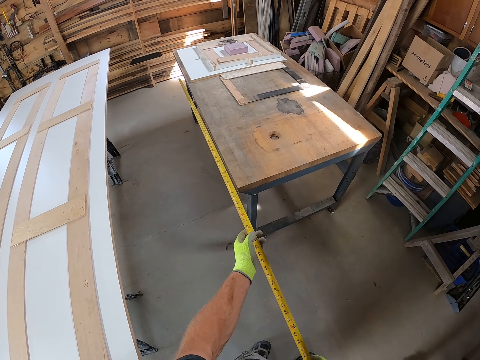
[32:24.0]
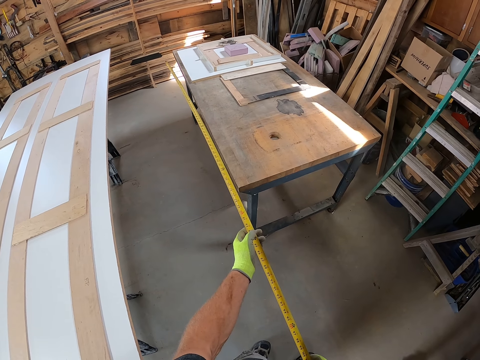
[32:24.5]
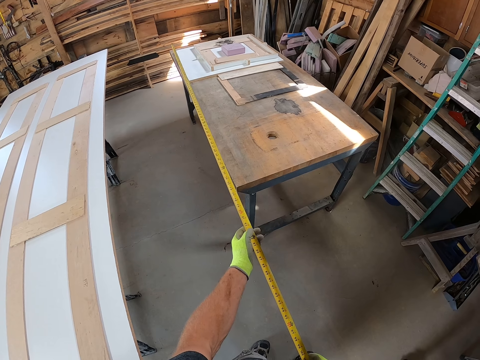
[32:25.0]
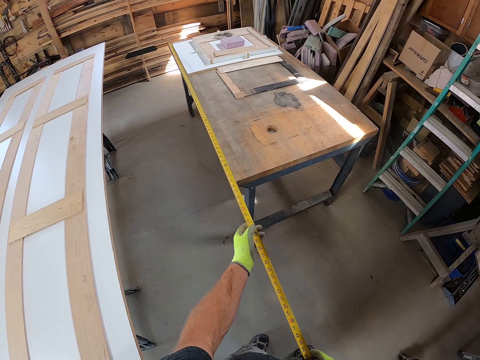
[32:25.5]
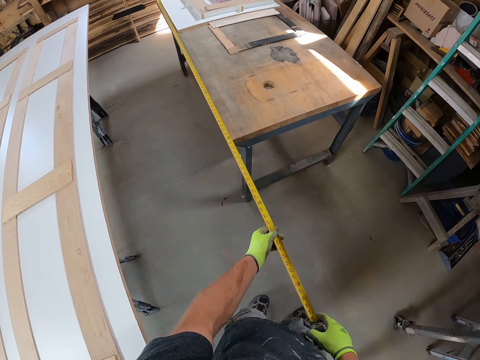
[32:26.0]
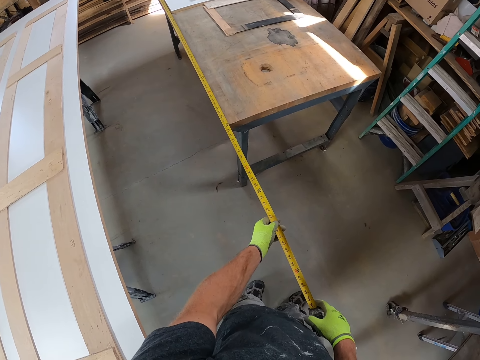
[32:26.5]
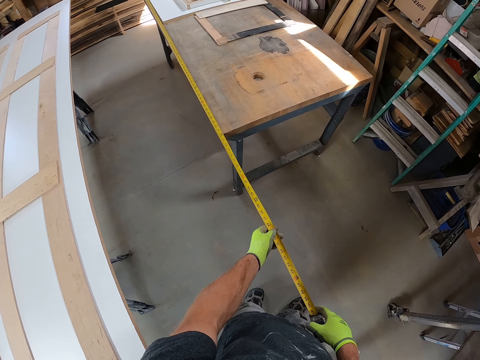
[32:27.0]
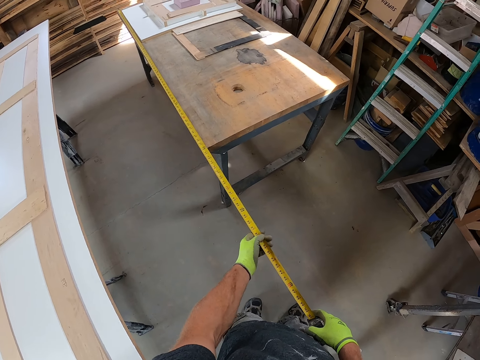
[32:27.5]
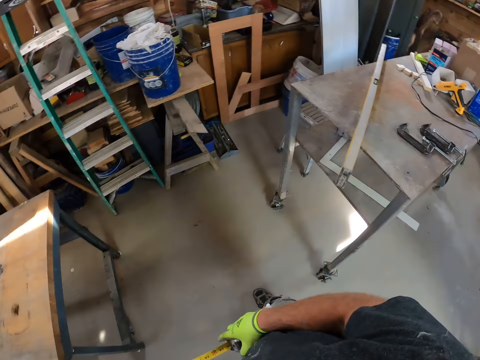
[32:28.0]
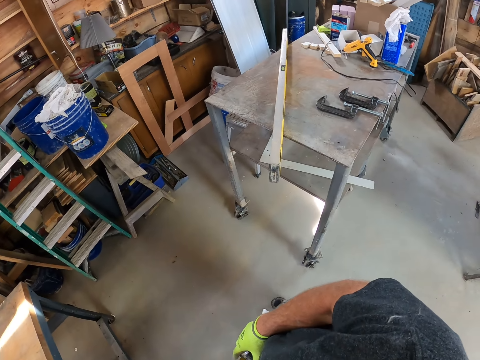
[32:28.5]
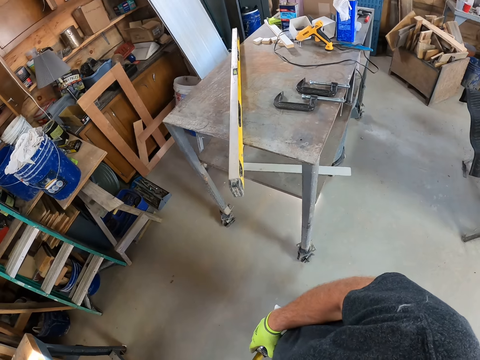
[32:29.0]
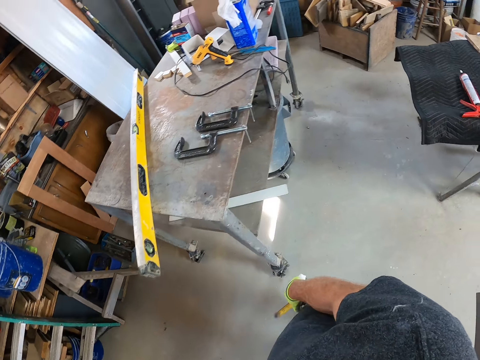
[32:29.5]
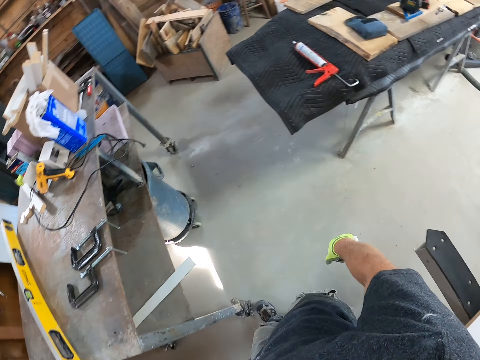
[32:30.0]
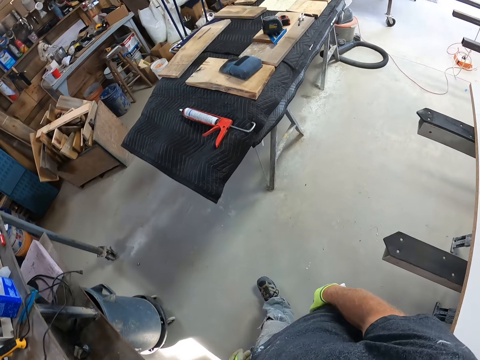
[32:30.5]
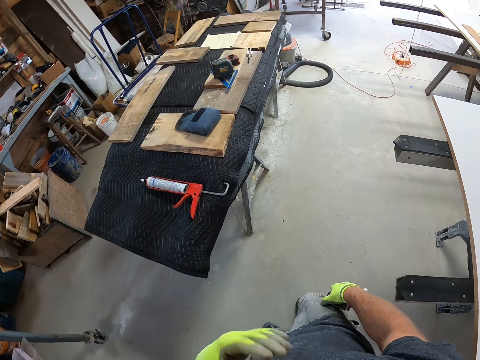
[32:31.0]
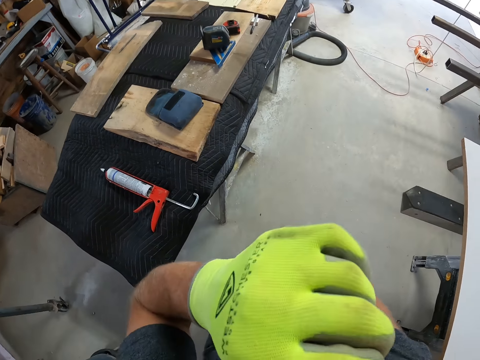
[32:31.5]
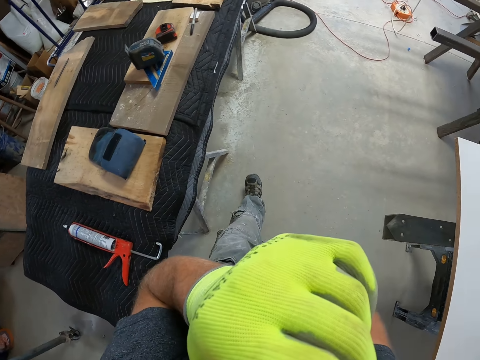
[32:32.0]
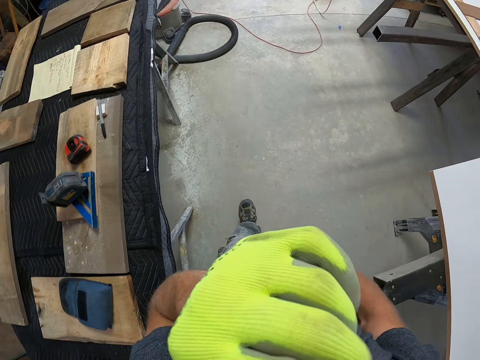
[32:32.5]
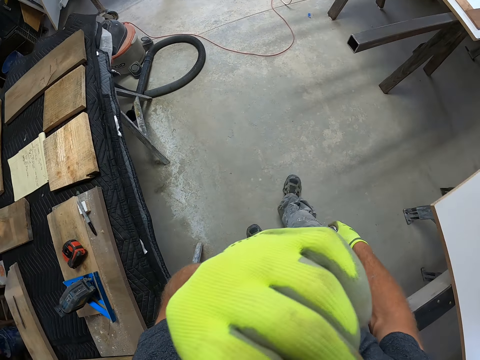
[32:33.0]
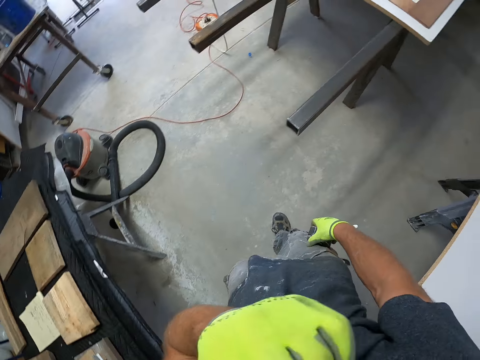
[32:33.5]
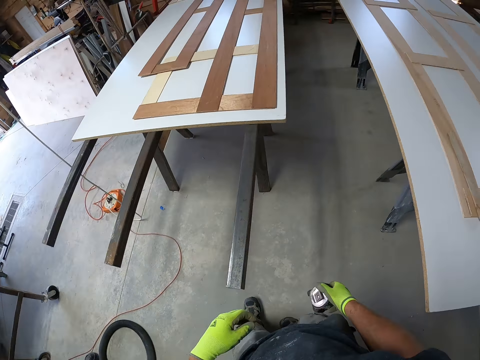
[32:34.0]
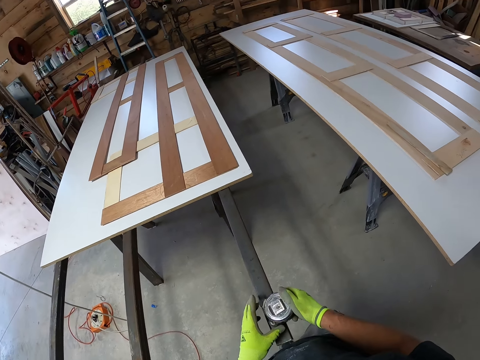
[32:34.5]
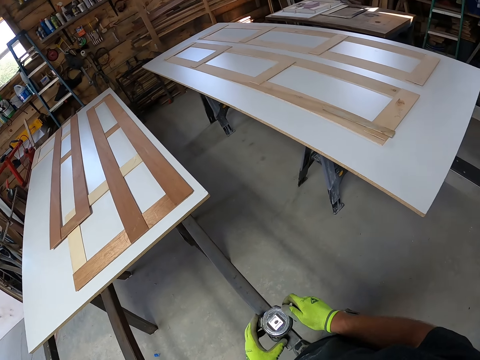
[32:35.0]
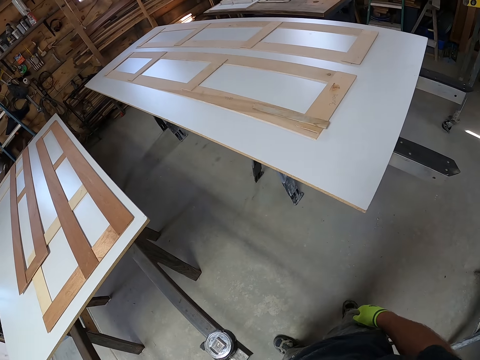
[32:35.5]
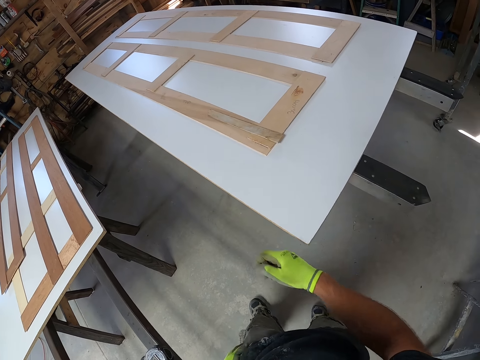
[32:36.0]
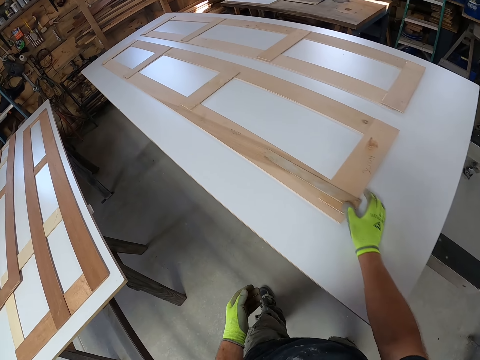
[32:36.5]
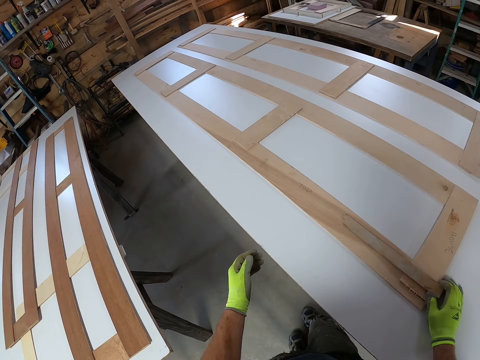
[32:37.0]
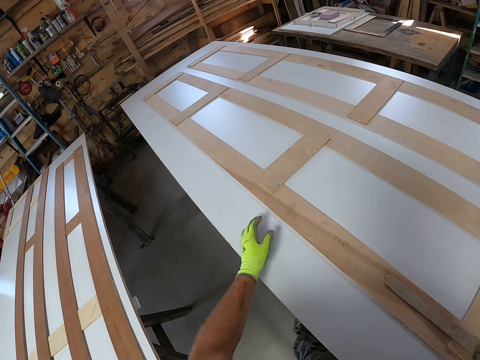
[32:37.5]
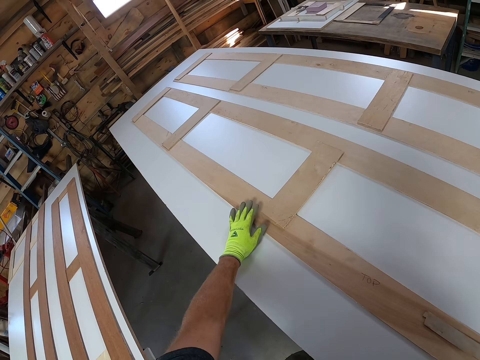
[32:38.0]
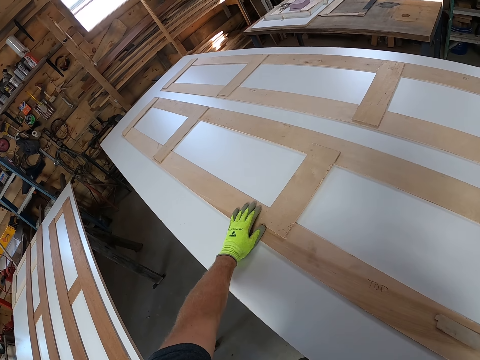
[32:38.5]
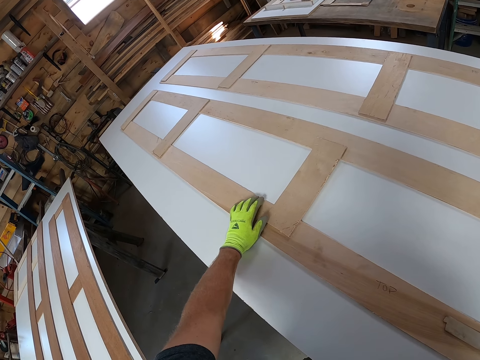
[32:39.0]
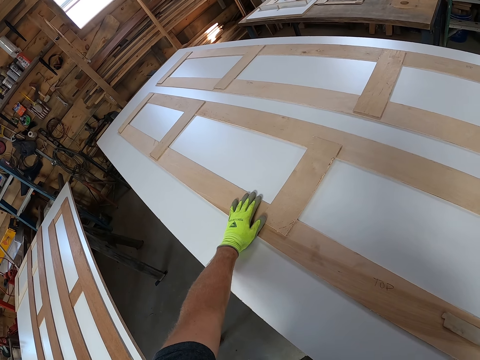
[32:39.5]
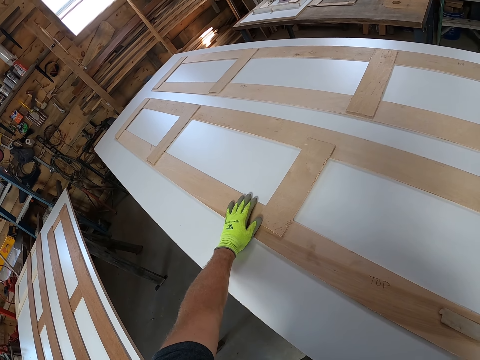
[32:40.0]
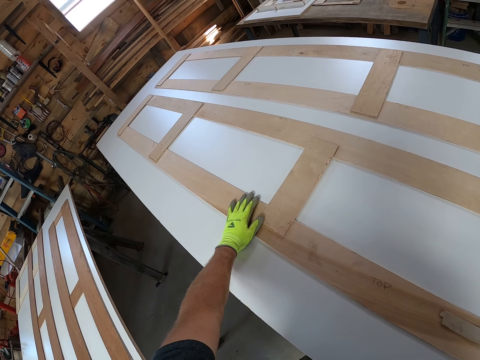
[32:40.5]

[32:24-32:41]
The camera wearer measures the table with the measurement tape. He touches his face. He walks a few steps. He drops the measurement tape in the iron metal. He touches the piece of wood.

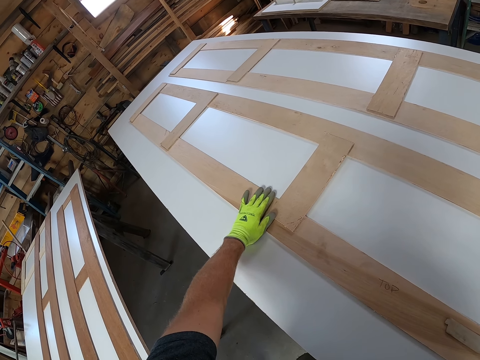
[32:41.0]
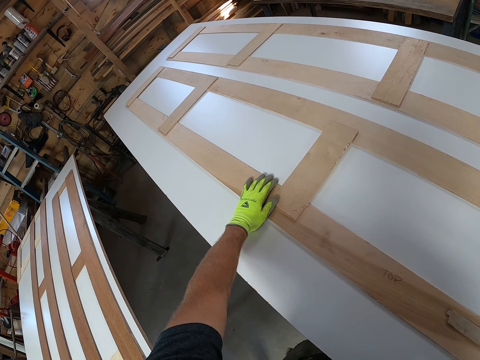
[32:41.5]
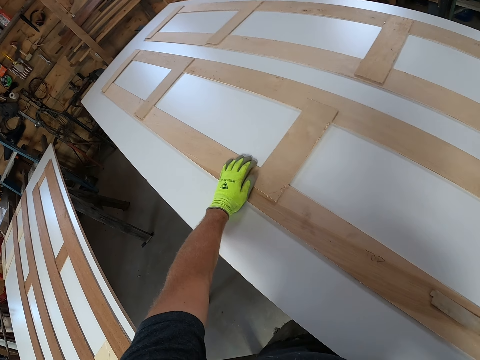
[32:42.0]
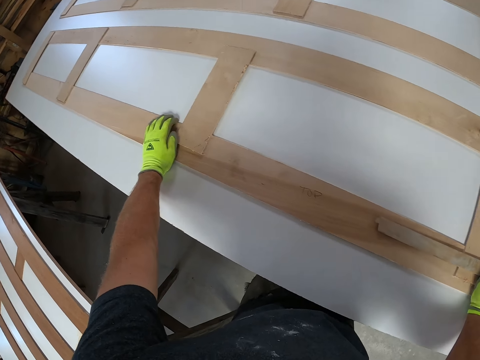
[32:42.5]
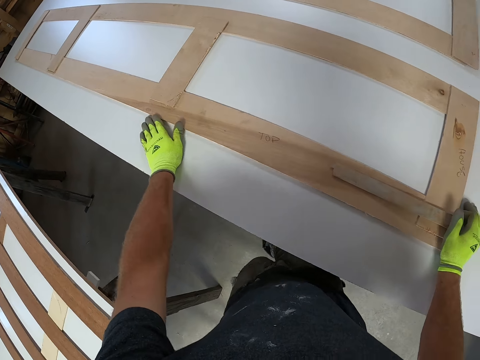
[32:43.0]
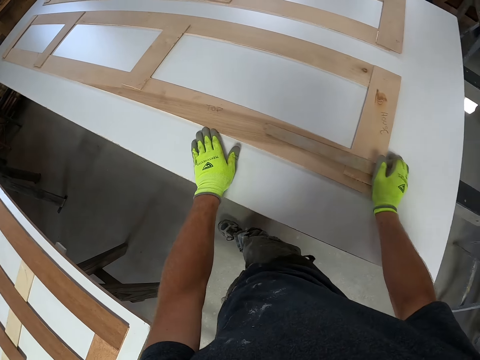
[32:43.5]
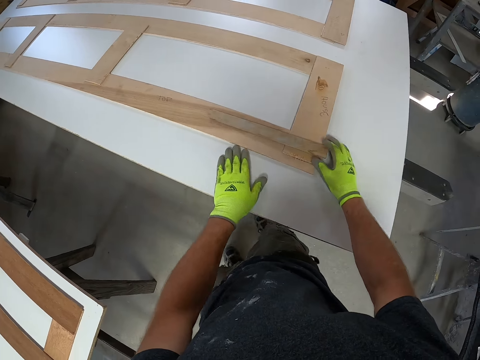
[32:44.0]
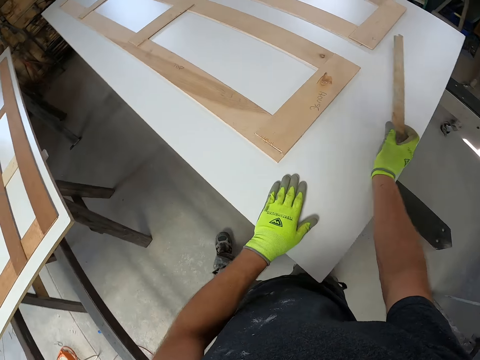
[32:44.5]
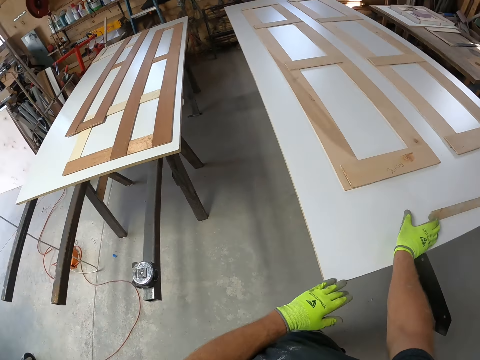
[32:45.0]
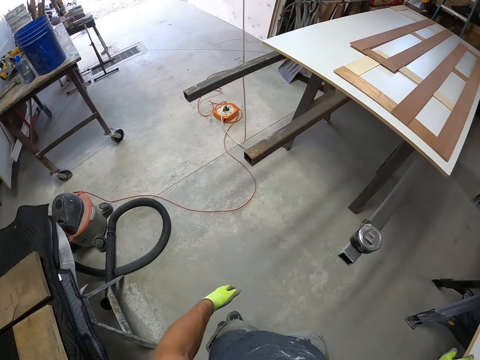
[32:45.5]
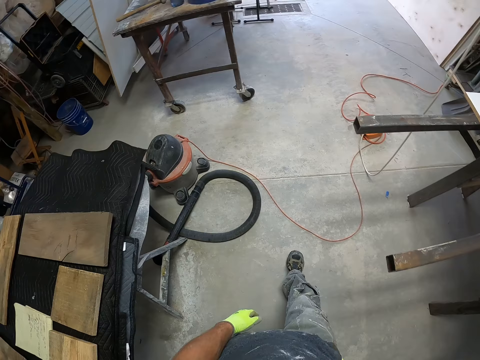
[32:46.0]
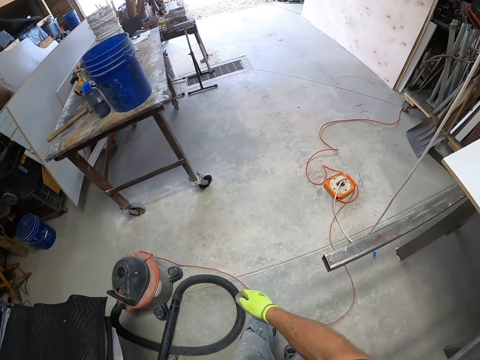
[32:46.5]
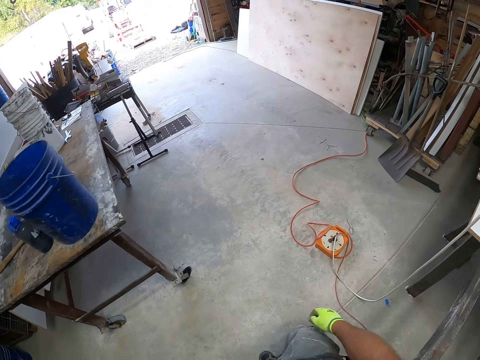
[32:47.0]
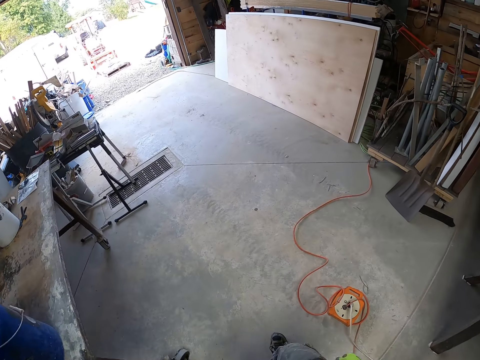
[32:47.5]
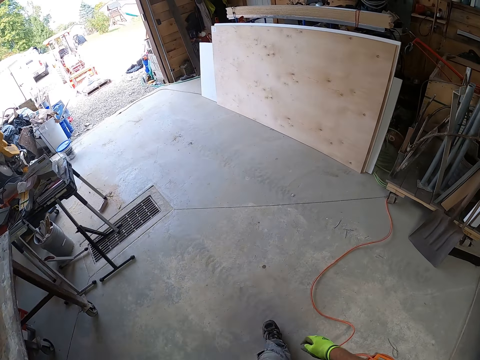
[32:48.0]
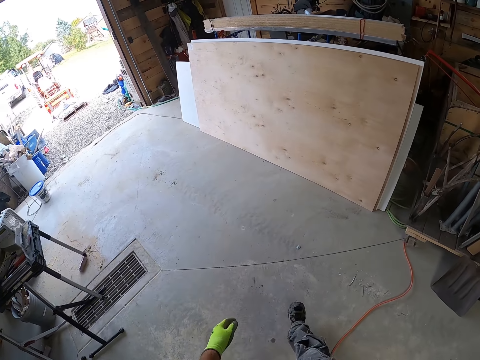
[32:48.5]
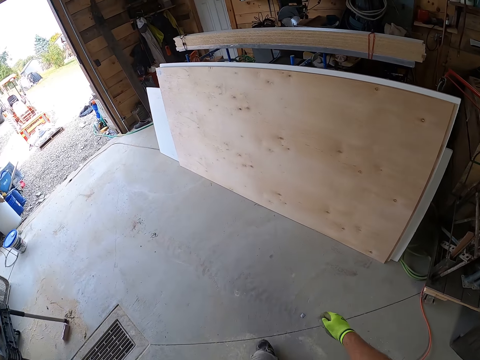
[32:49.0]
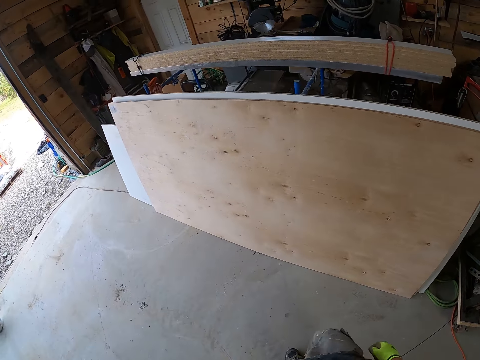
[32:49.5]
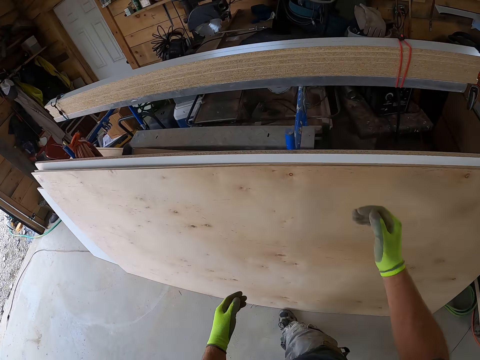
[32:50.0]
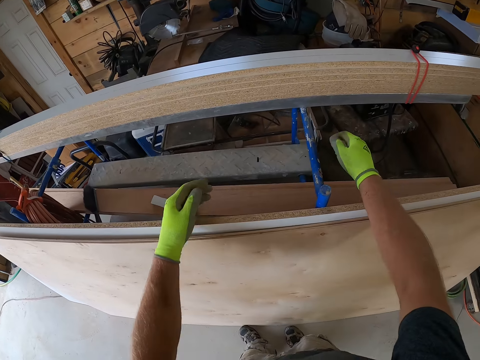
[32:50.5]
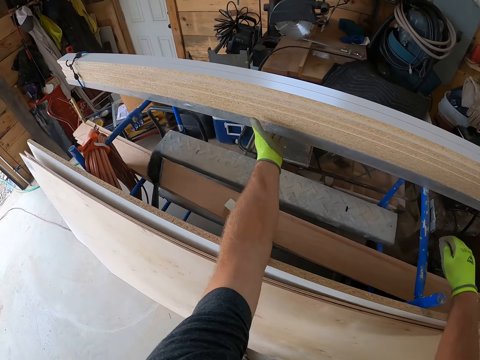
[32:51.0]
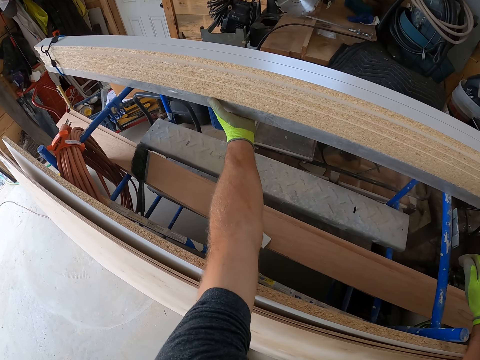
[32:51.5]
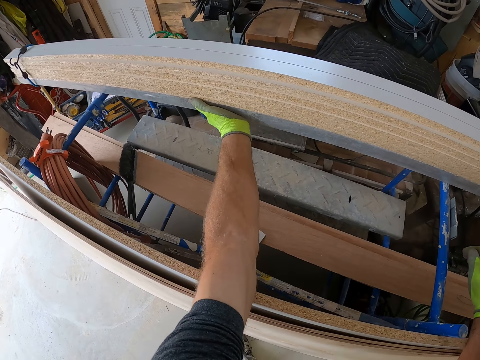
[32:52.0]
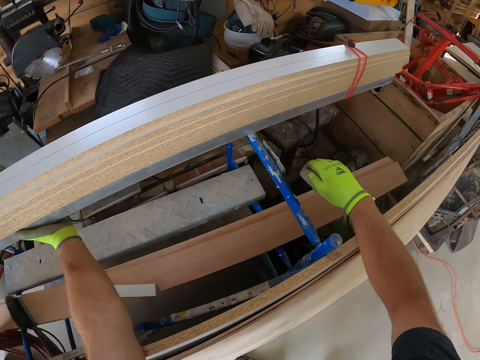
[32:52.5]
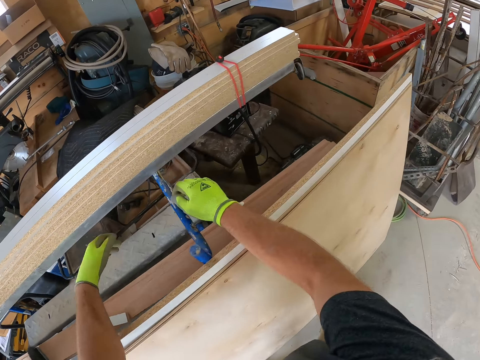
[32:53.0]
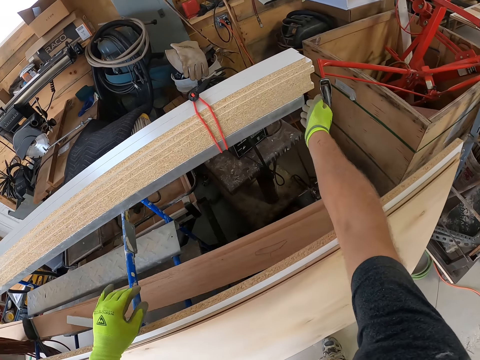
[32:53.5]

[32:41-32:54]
The camera wearer looks at the table. They adjust a piece of wood on the table top. They move the piece of wood aside. They walk in the workshop.
